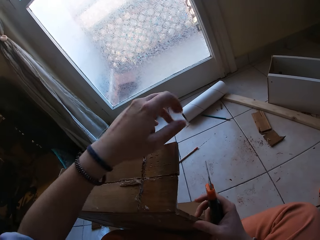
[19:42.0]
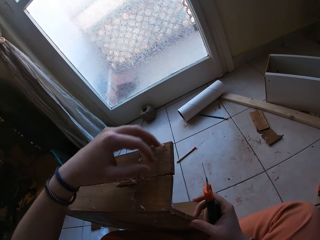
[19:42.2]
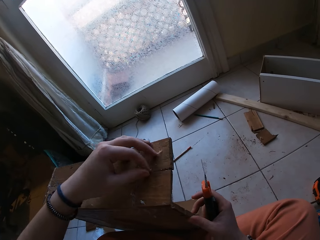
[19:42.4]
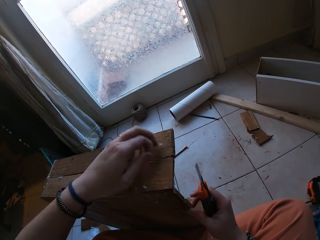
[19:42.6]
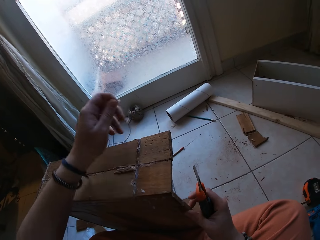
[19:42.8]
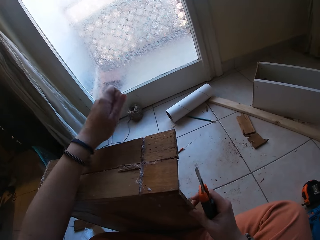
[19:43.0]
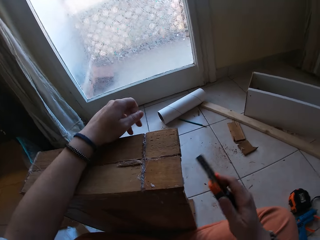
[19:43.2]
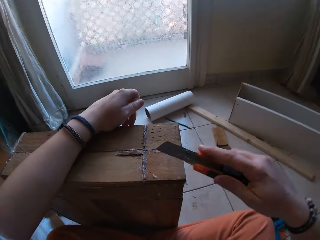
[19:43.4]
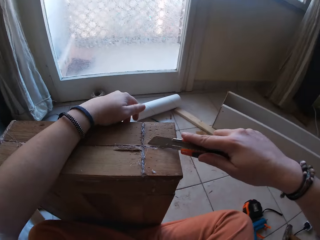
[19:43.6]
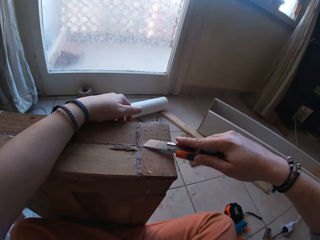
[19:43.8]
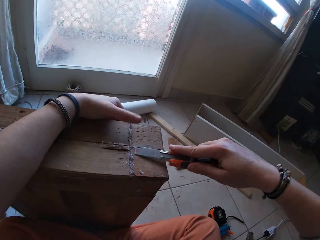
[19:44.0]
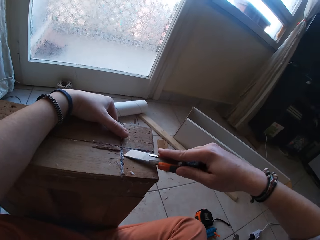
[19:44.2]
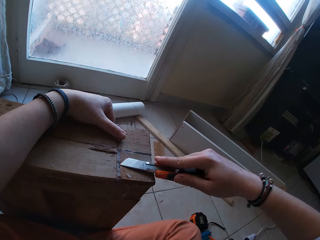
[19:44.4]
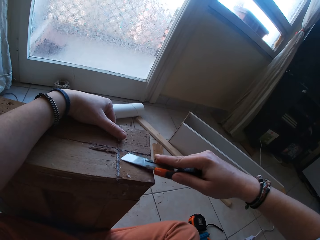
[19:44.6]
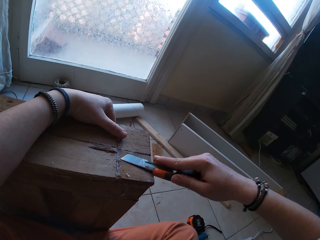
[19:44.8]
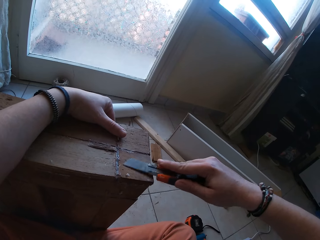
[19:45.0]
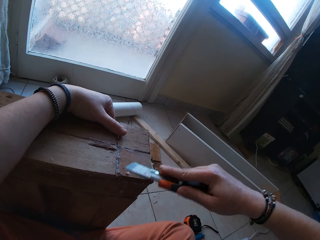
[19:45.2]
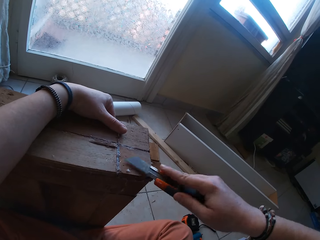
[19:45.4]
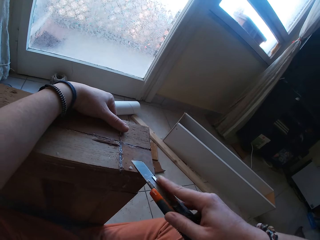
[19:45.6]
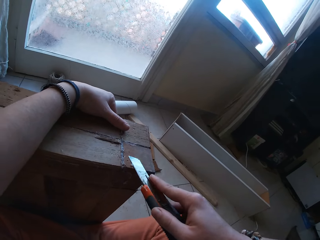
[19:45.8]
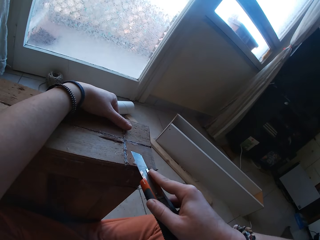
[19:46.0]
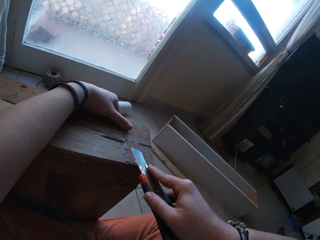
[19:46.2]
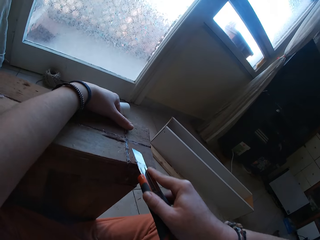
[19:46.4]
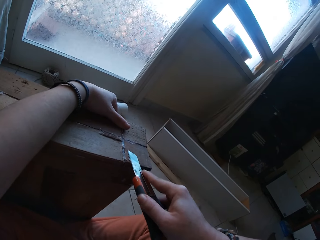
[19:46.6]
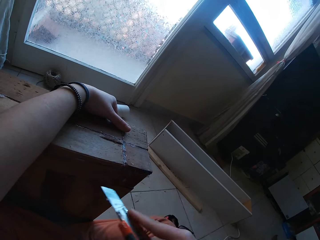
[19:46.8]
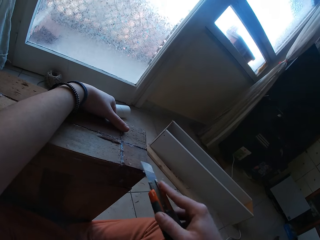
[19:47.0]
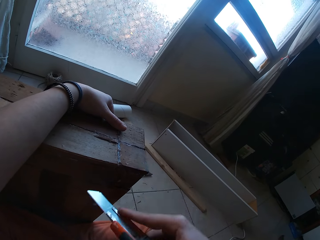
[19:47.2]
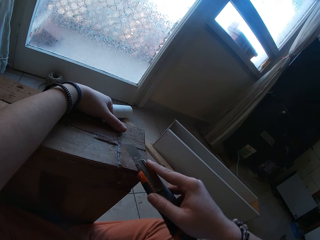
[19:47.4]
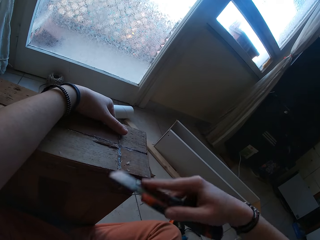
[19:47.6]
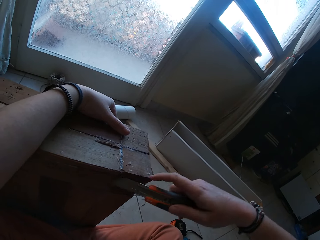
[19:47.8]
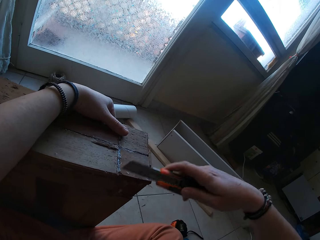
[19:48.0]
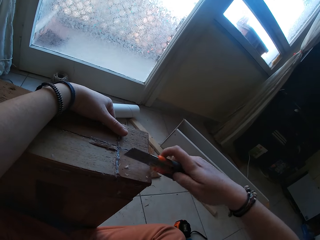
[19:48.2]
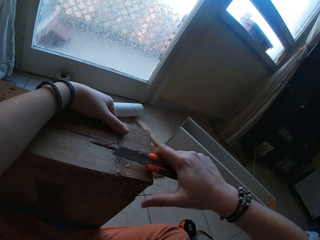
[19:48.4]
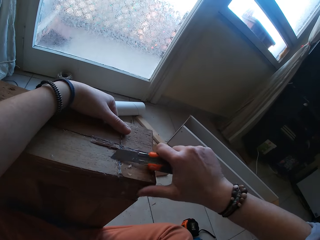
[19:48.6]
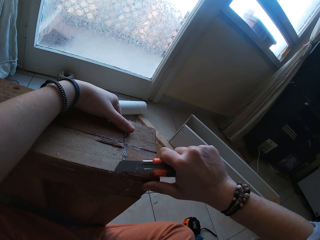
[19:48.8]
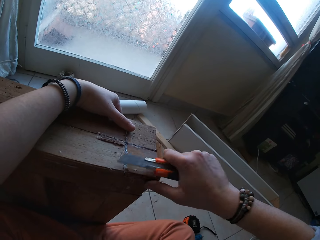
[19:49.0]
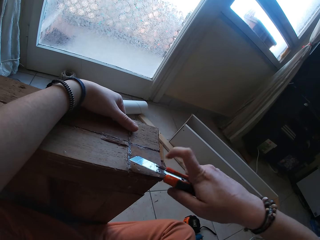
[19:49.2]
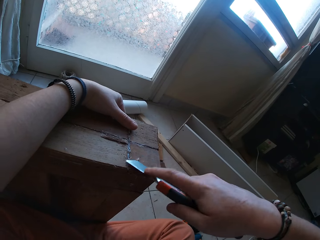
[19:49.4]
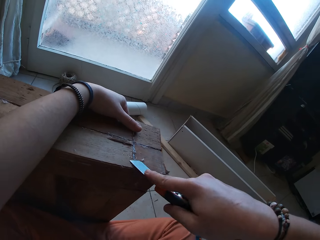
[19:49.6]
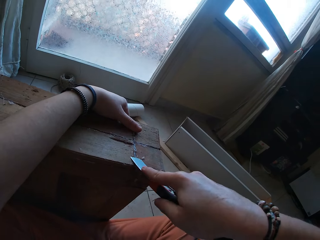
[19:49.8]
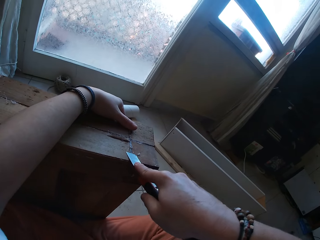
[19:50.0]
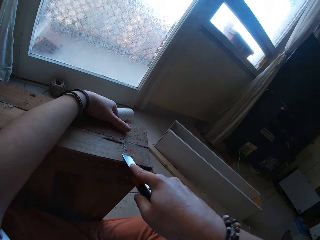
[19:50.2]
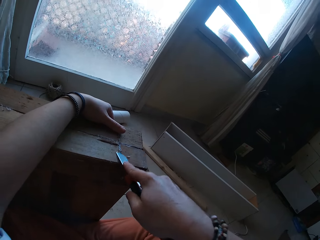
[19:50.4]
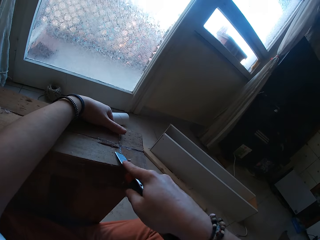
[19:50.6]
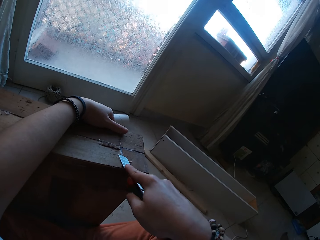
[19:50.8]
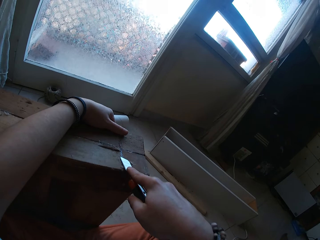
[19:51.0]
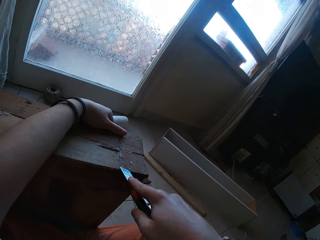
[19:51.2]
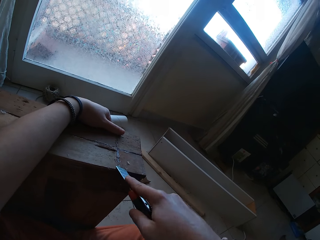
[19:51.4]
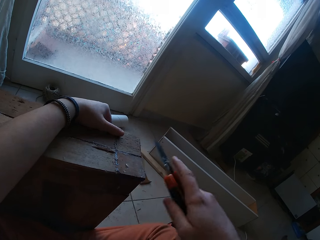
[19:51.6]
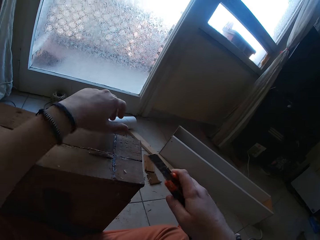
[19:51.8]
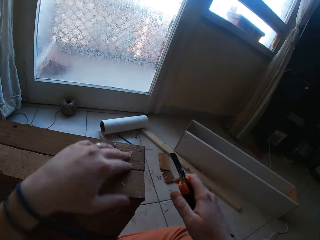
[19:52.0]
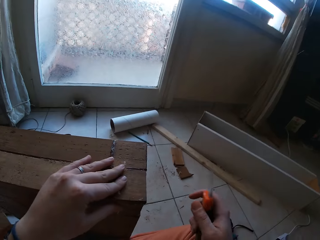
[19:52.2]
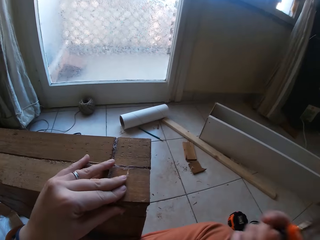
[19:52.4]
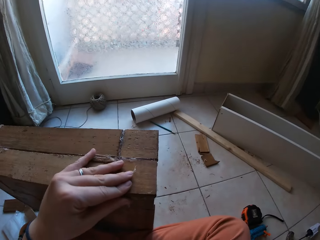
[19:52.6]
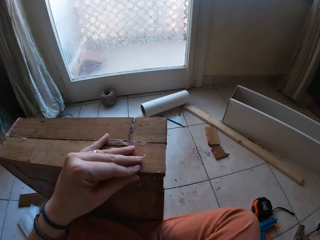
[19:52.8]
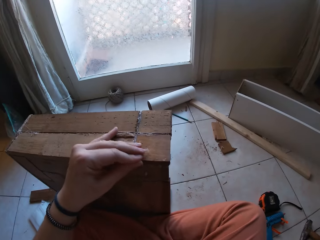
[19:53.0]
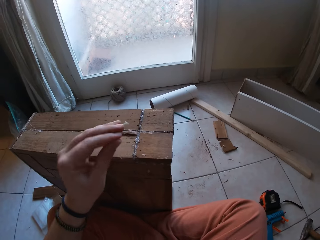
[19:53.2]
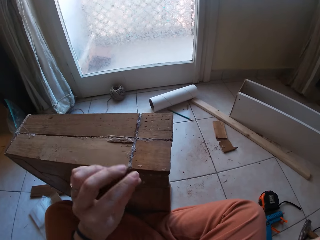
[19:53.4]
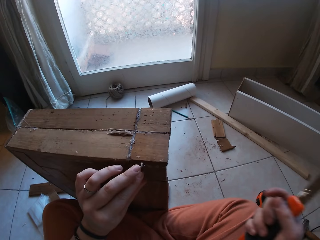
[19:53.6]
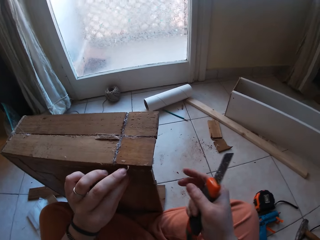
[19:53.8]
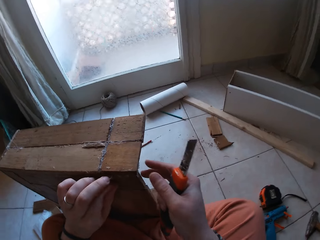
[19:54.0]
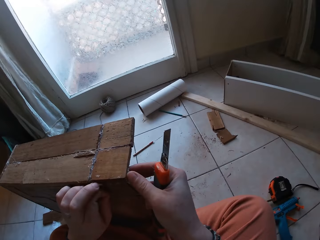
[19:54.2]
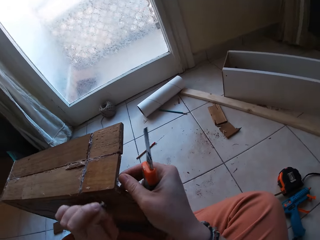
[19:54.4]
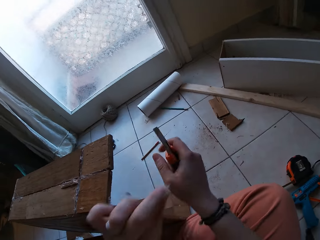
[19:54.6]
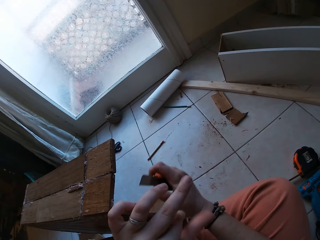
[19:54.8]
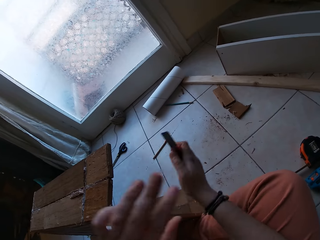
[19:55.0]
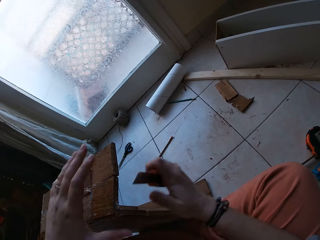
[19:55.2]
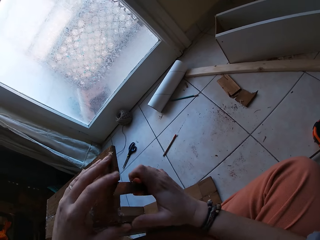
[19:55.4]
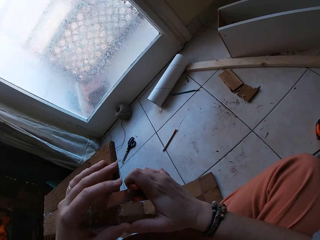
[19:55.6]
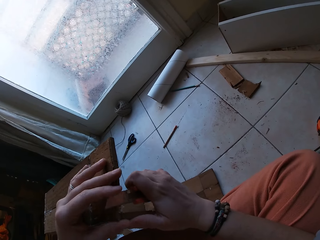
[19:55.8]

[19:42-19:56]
The camera wearer removes the dirt on the pieces of wood with her left hand. She drops the dirt on the floor with her left hand. She scrapes dirt on the pieces of wood with the cutter in her right hand. She removes the cutter from the pieces of wood with her right hand. She removes dirt on the pieces of wood with her left hand. She removes the dirt on the pieces of wood with both hands.

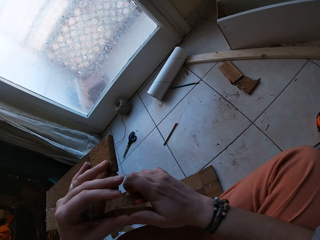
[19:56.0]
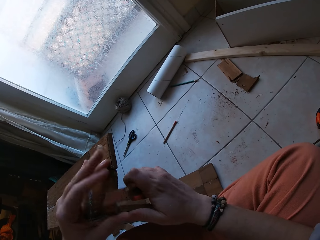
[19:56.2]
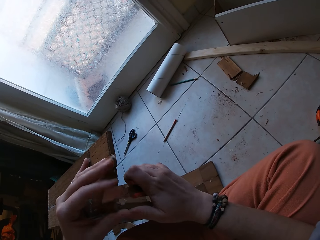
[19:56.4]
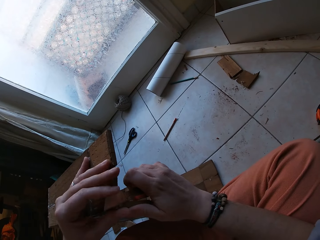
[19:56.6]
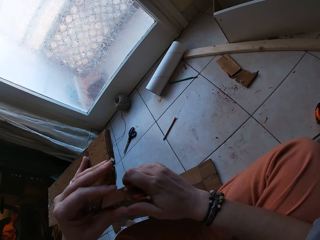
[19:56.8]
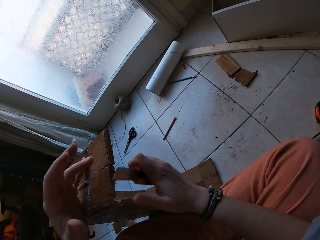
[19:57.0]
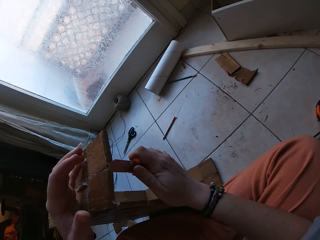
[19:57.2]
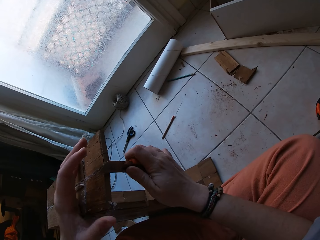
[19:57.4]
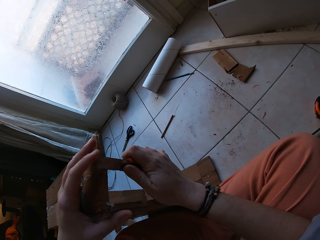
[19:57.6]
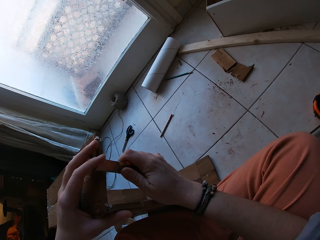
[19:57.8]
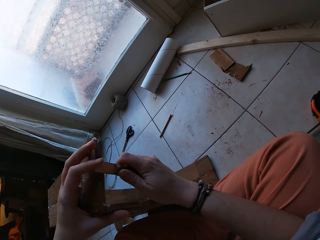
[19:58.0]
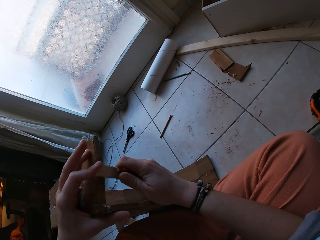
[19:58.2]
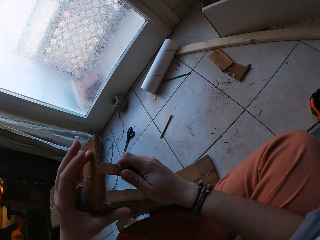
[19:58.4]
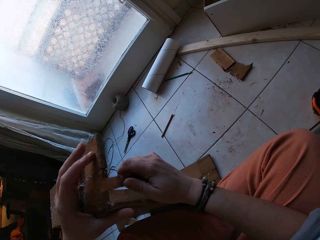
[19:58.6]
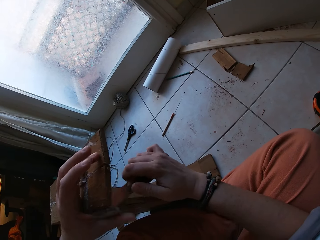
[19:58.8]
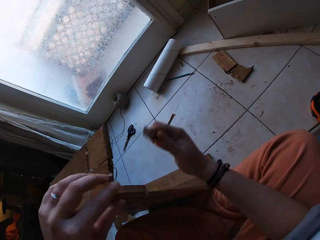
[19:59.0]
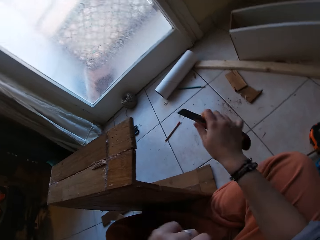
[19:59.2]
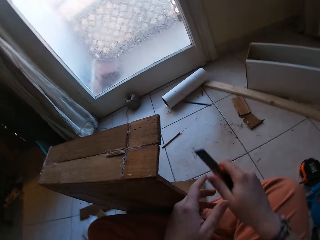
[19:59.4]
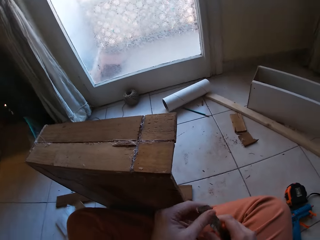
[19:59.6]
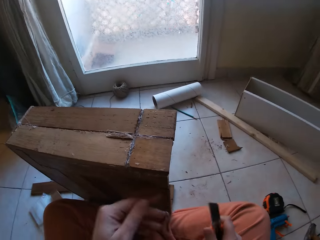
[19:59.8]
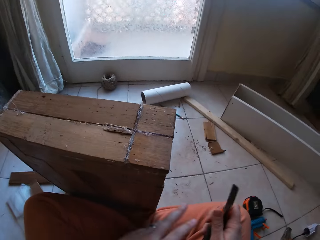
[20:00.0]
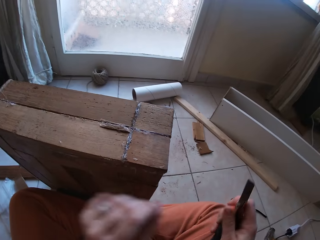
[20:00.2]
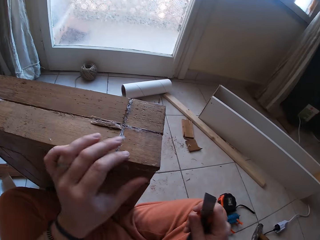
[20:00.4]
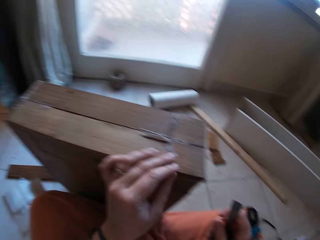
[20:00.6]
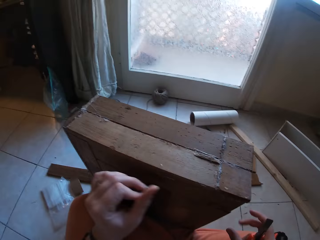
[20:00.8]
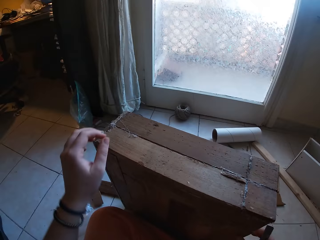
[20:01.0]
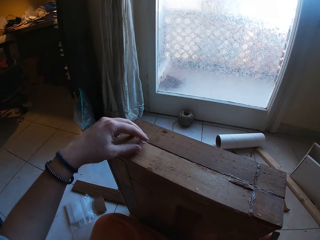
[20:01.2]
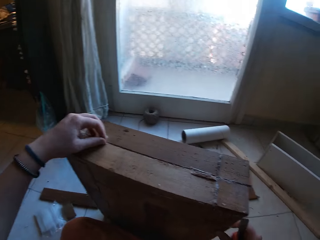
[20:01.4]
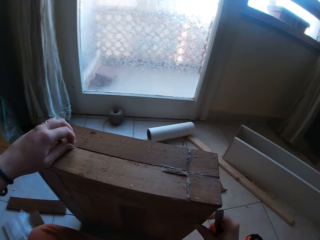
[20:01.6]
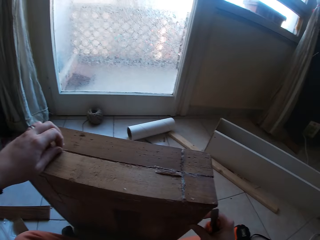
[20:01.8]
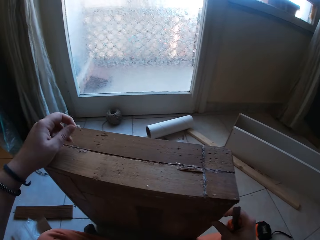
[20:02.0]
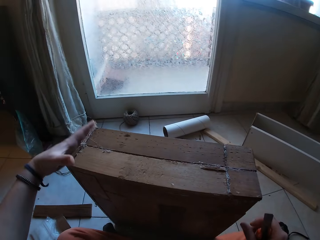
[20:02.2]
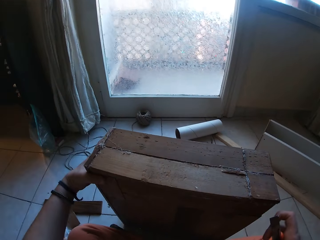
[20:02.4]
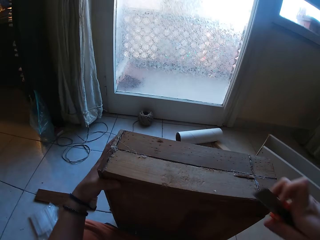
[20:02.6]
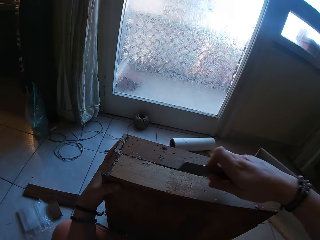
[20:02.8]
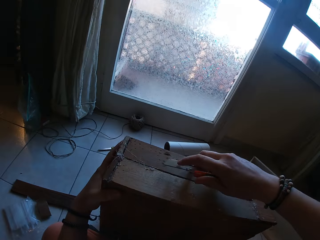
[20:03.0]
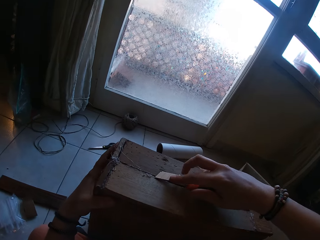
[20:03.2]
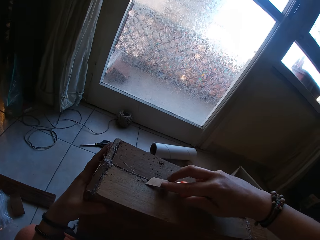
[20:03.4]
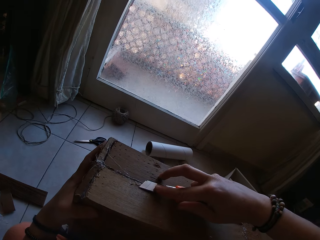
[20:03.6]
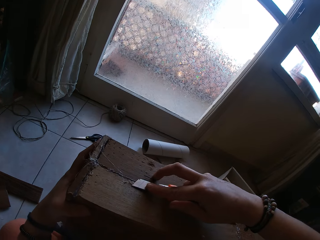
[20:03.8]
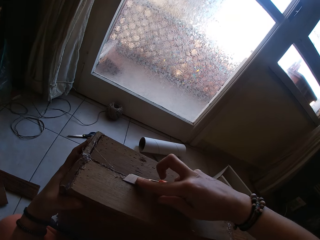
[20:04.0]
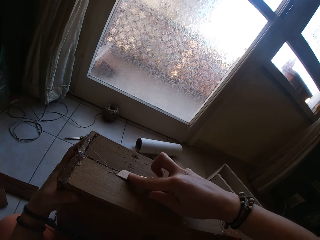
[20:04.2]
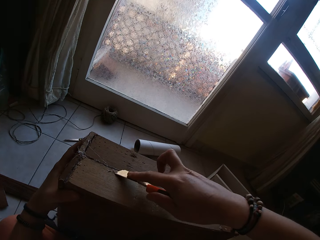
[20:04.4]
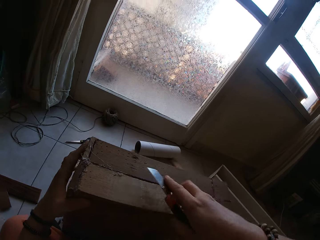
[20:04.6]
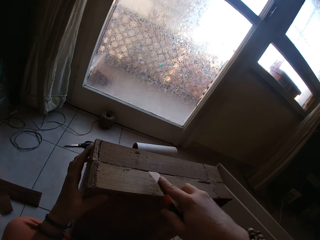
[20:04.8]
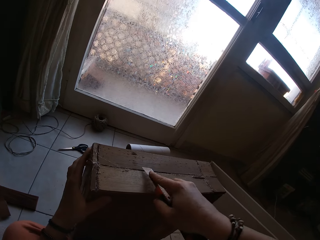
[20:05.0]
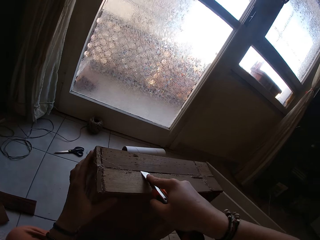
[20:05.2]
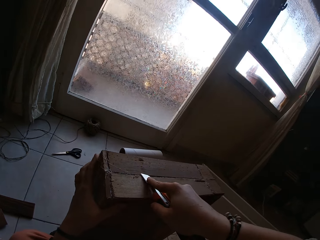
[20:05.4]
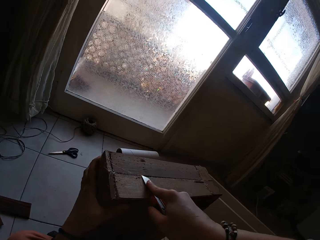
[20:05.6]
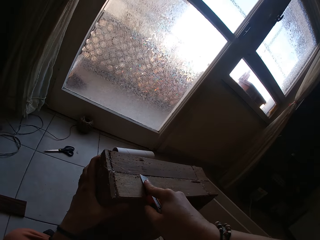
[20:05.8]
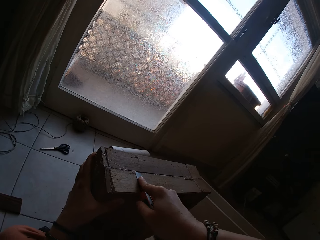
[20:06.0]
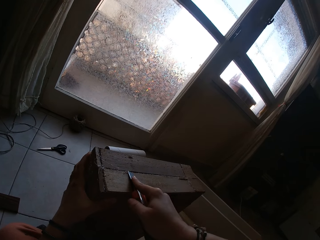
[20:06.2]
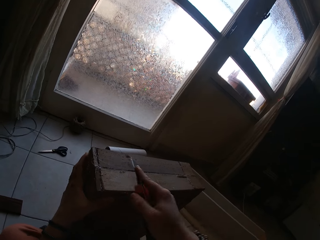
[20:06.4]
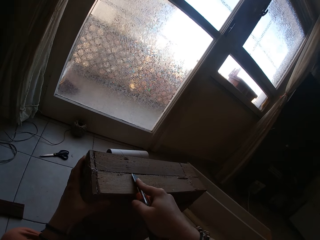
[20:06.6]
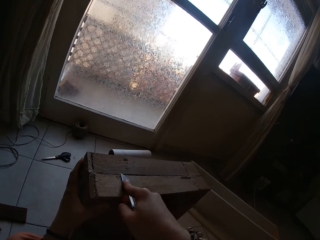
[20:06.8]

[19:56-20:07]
The camera wearer scrapes dirt on the pieces of wood with the cutter in her right hand. She removes the cutter from the pieces of wood with her right hand. She removes the dirt from the cutter with her left hand. She removes the dirt on the pieces of wood with her left hand. She turns the structure. She holds the pieces of wood with her left hand. She scrapes dirt on the pieces of wood with the cutter in her right hand. She removes gum in the structure.
